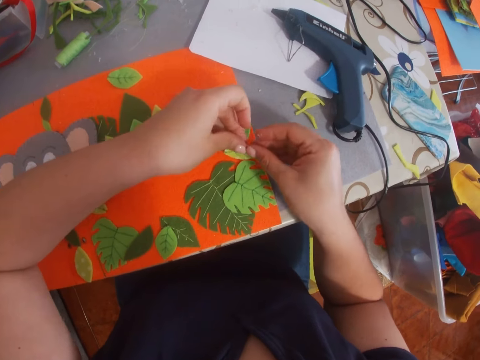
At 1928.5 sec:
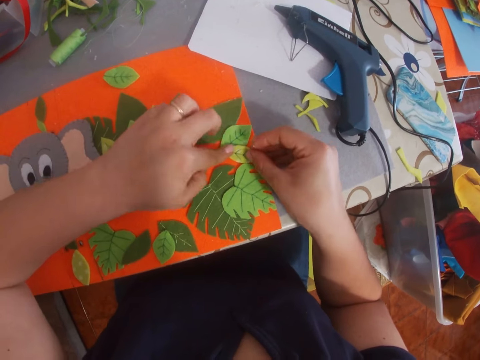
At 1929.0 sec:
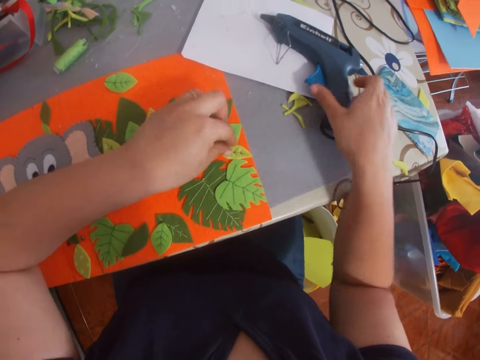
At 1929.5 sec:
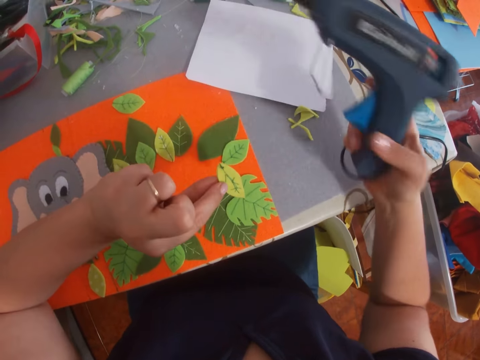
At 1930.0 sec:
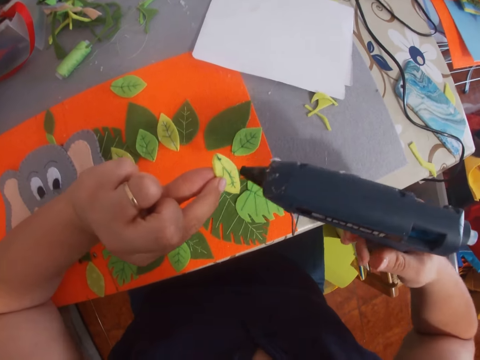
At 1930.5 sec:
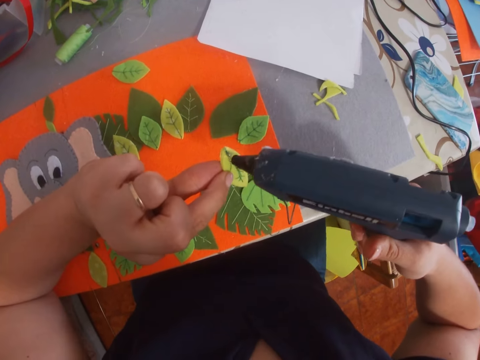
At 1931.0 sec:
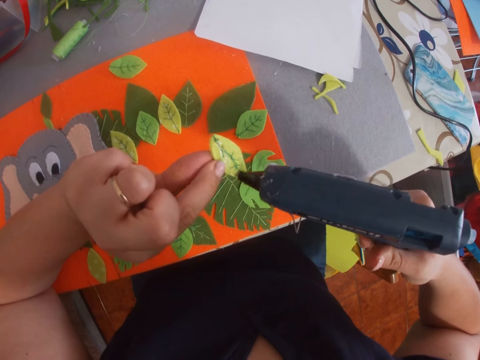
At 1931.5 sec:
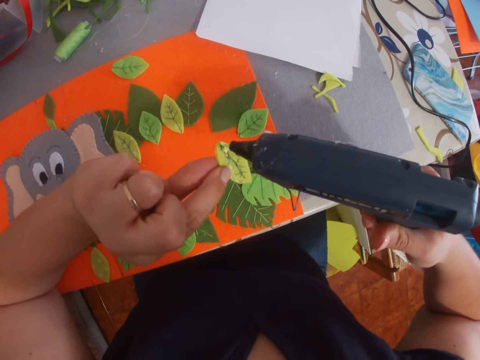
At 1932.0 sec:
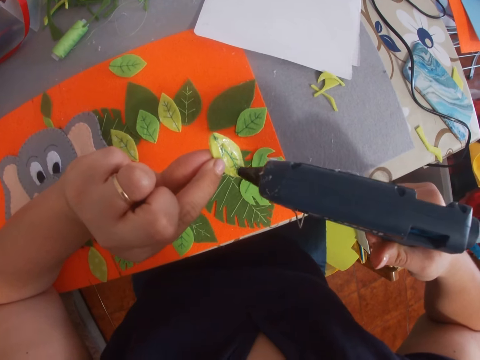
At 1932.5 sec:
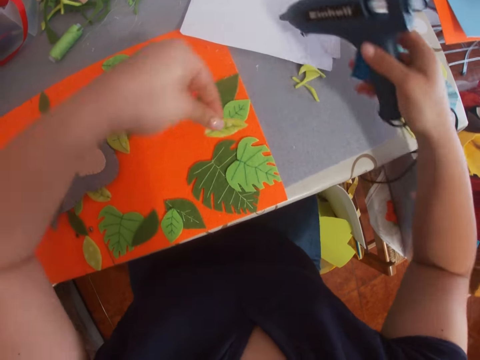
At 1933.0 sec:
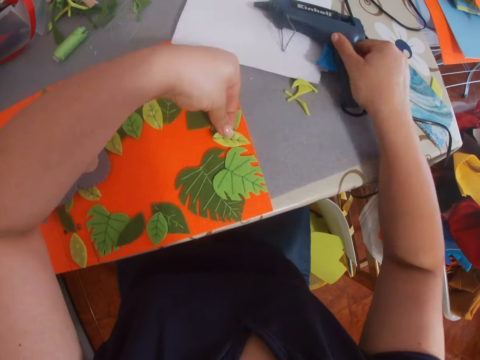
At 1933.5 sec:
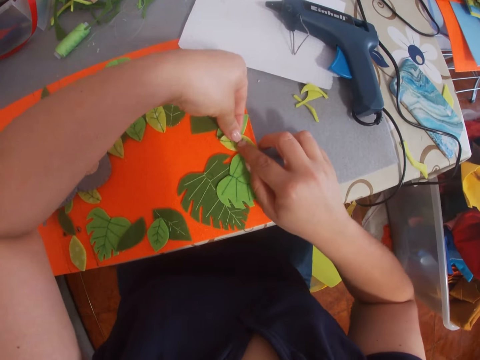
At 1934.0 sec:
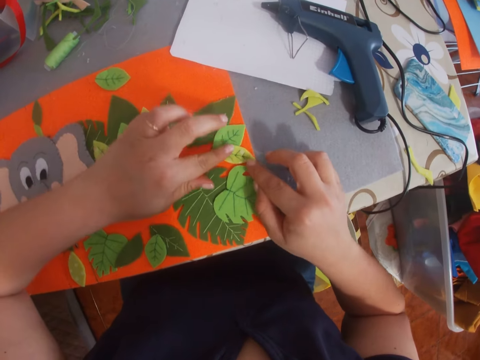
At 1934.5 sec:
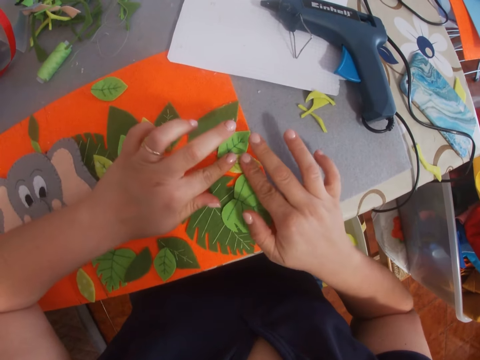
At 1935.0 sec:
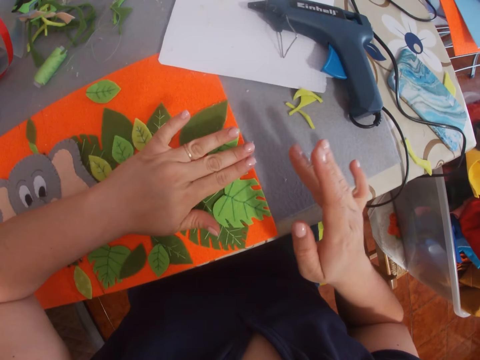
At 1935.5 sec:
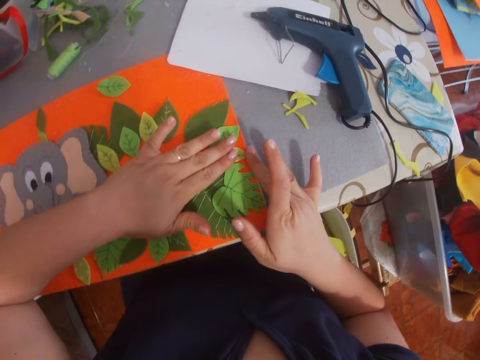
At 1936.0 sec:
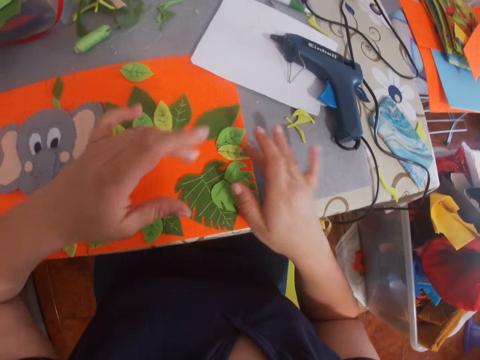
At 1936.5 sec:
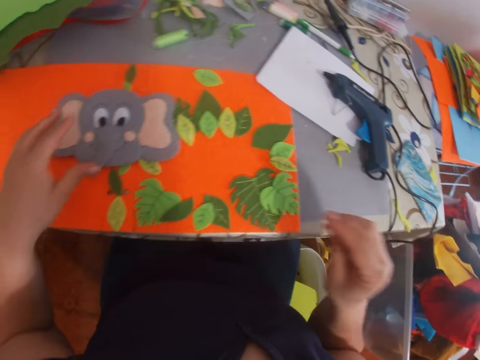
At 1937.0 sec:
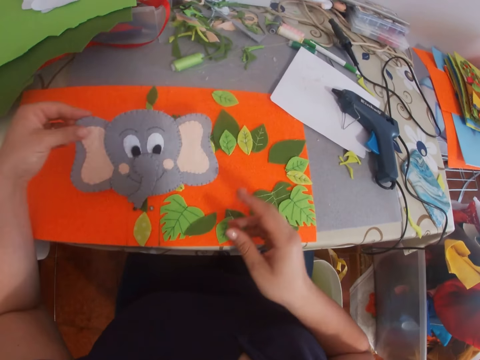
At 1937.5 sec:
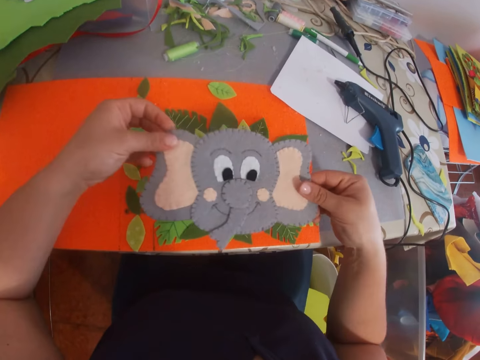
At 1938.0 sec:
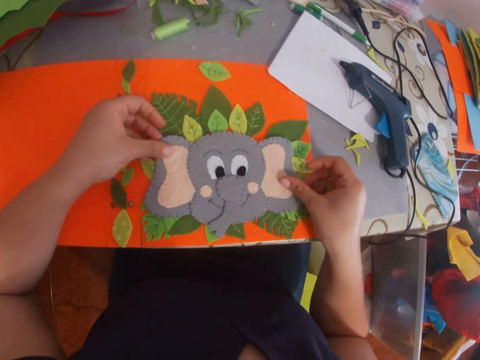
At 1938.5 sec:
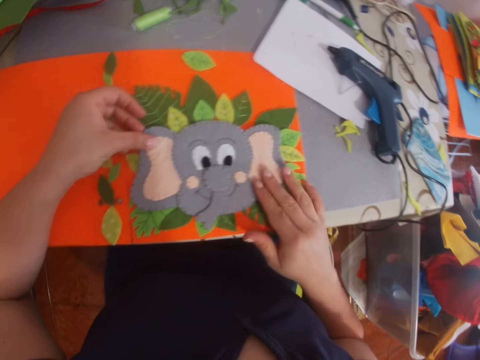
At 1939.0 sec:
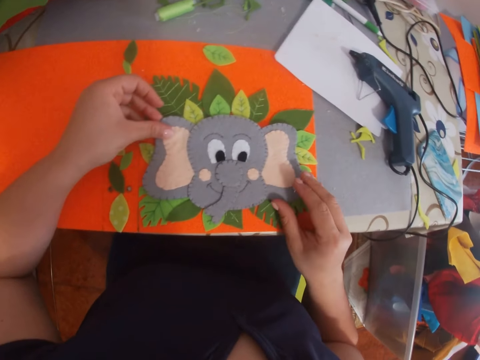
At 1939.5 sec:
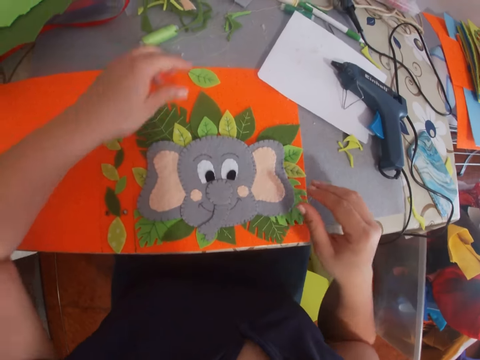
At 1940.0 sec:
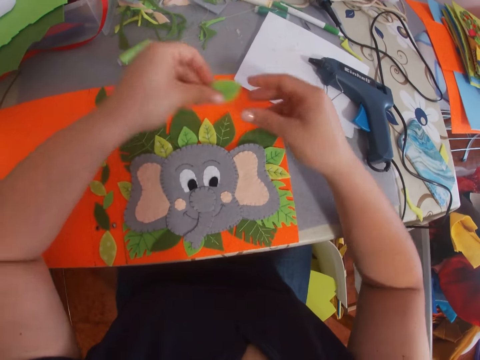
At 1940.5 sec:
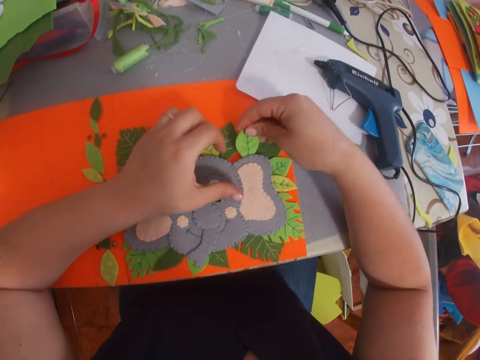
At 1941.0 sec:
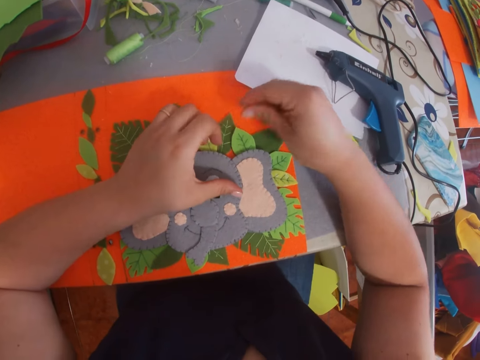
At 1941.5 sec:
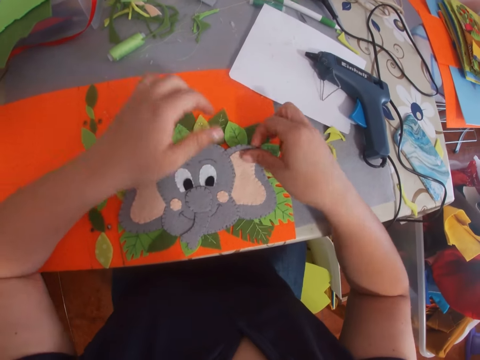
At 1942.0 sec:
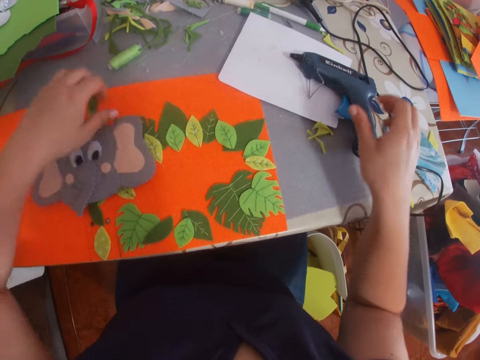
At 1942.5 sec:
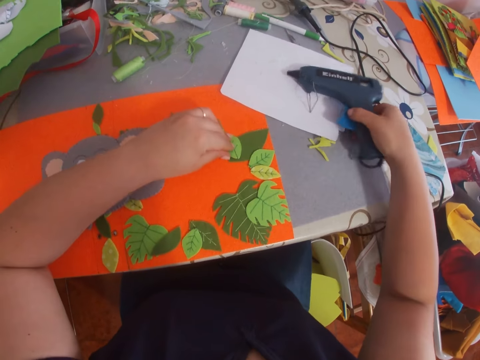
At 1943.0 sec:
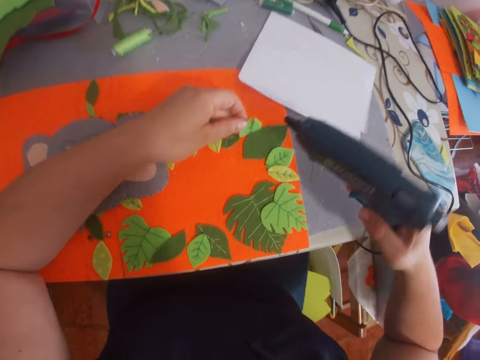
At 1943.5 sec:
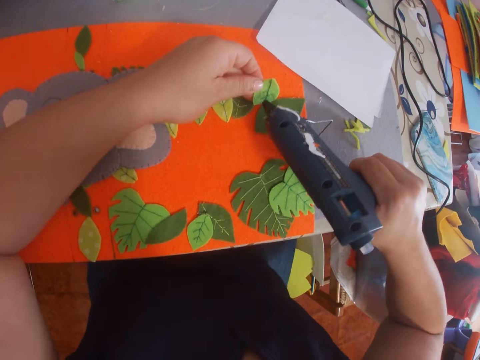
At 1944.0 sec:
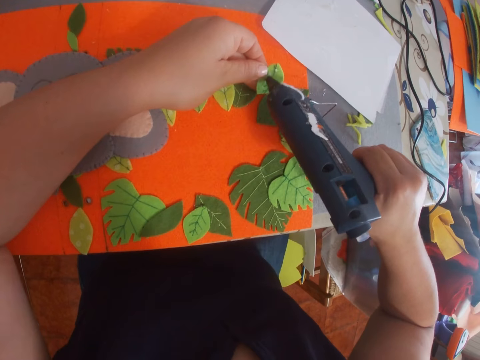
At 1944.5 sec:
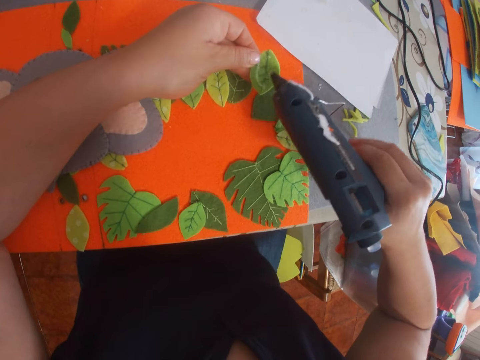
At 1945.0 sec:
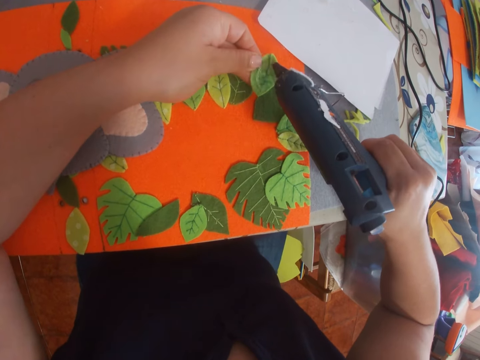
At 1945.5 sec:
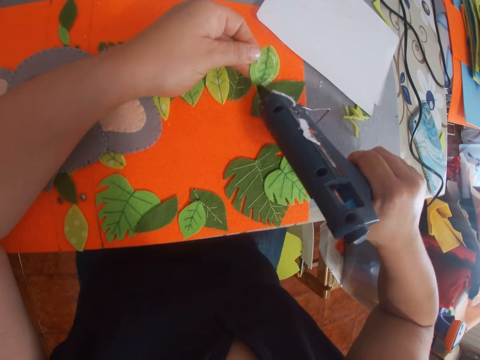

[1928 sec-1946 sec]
The camera wearer picks up a craft paper. They put down the paper. They arrange the leaf on the piece of paper. They pick up the craft paper. They pick the glue gun from the table. They apply the glue on the leaf. They place the glue gun on the table. They stick the leaf on the piece of paper. They pick the decorated paper from the table. They place the decorated paper on the leaves. They pick up the craft paper and hold the craft paper with the other hand. They place the leaf under the decorated paper. They pick up a craft material and put down the craft material. They pick the glue gun from the table. They pick up the craft paper. They apply the glue on the leaf.

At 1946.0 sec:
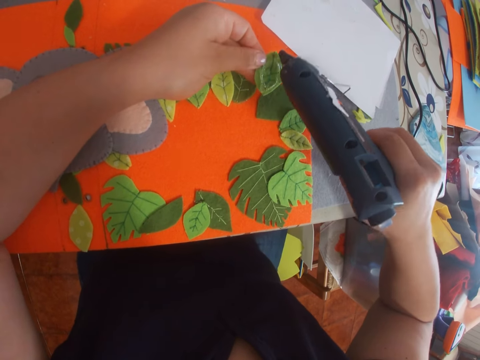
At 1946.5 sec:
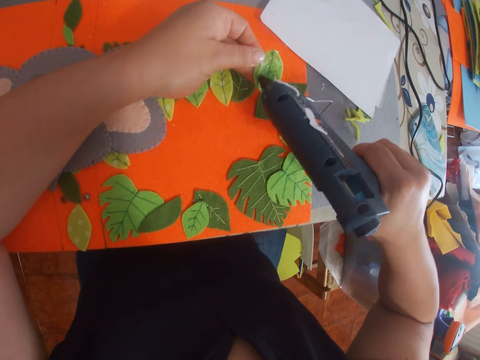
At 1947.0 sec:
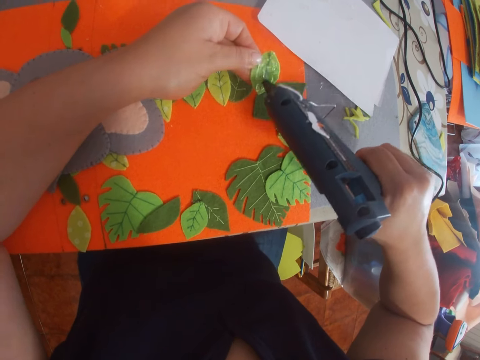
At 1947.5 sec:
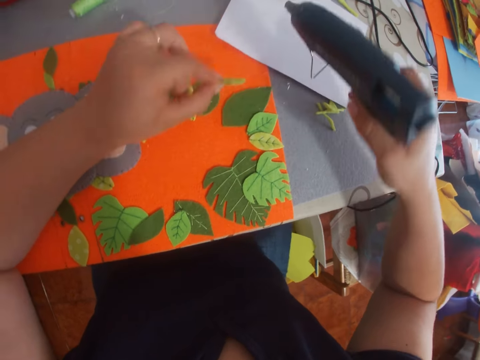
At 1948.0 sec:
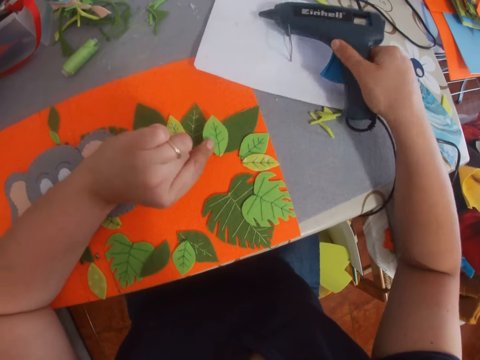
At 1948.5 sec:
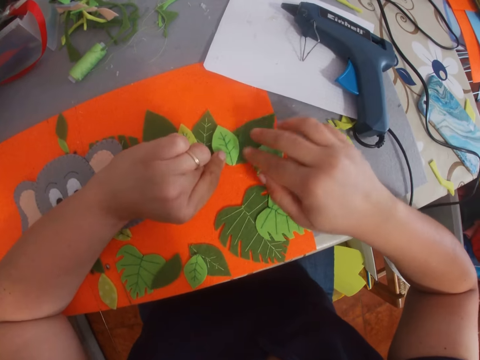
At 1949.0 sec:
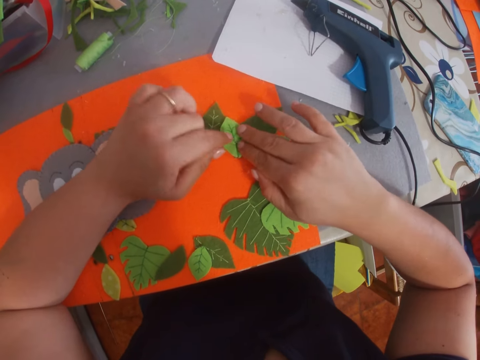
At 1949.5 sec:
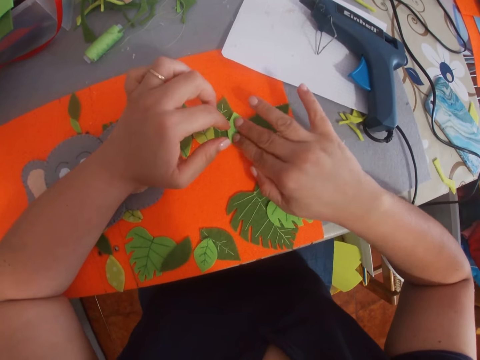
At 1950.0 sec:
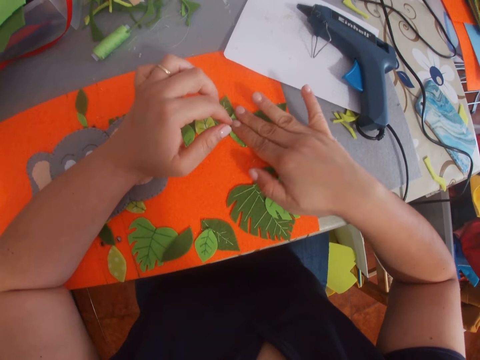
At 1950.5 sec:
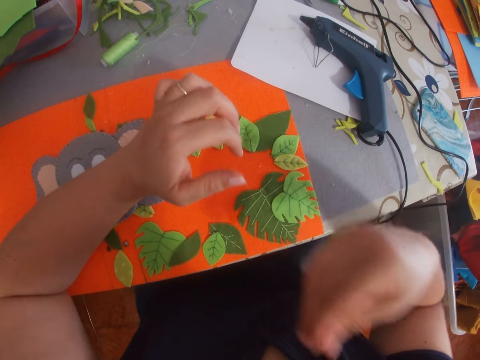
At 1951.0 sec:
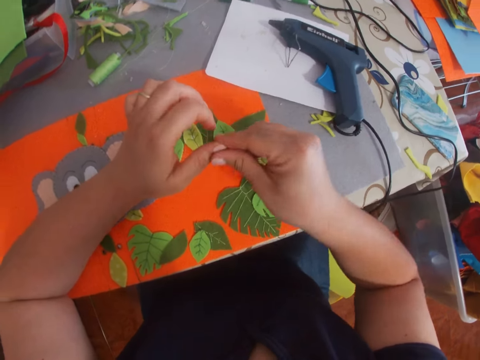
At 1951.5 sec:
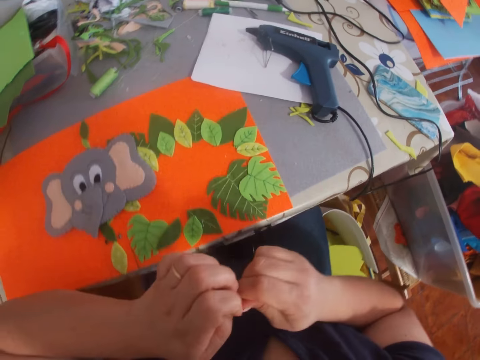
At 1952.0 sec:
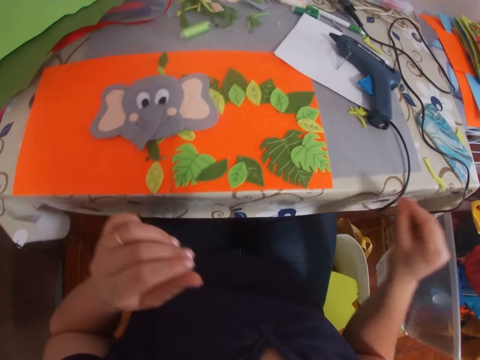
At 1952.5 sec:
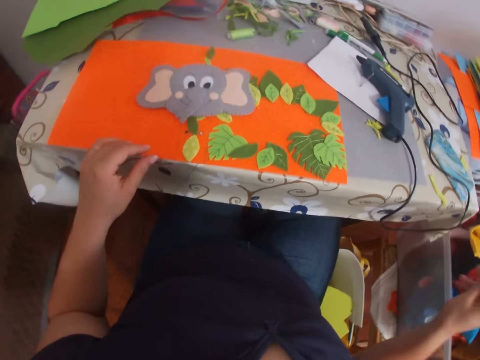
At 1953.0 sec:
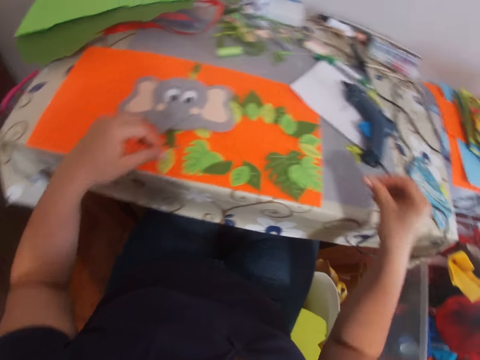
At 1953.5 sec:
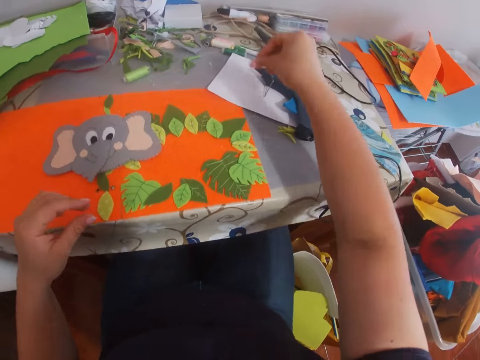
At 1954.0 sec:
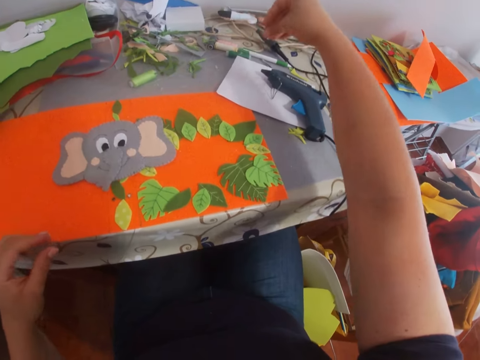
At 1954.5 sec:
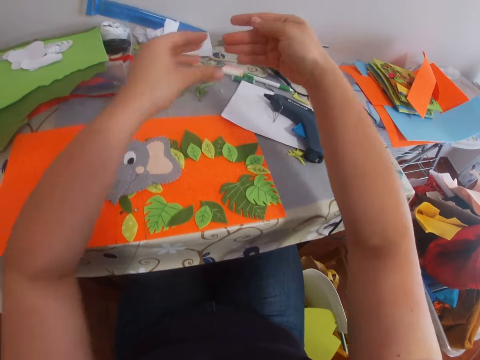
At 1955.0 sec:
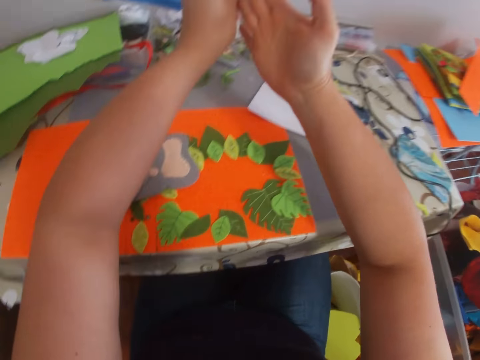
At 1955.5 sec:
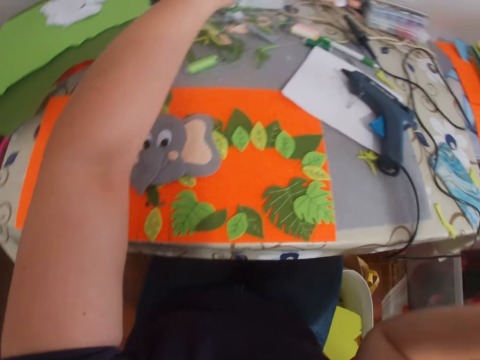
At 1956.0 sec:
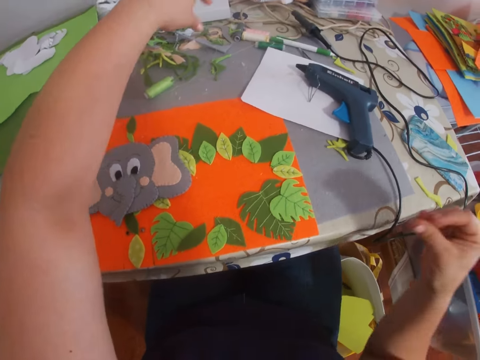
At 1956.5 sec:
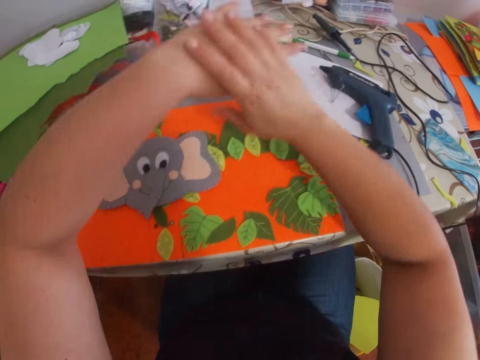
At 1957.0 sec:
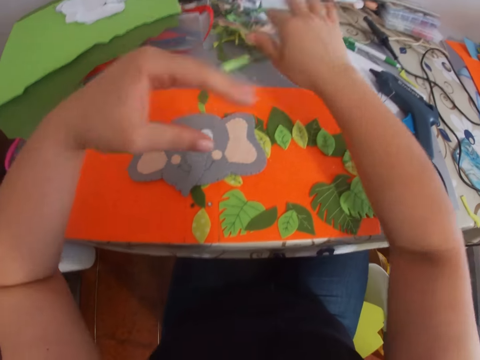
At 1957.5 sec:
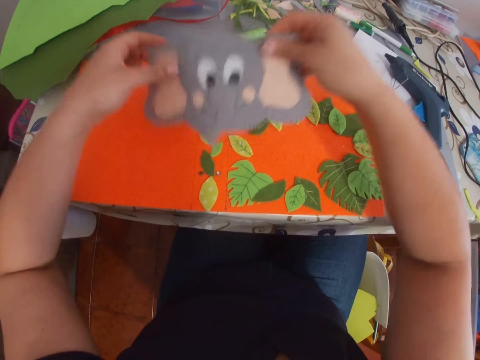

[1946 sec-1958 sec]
The camera wearer places the glue gun on the table. She sticks the leaf on the piece of paper. She removes the glue from her fingers. She tries to put down dry glue. She removes glue on a hand. She wipes the hand with the other hand.
